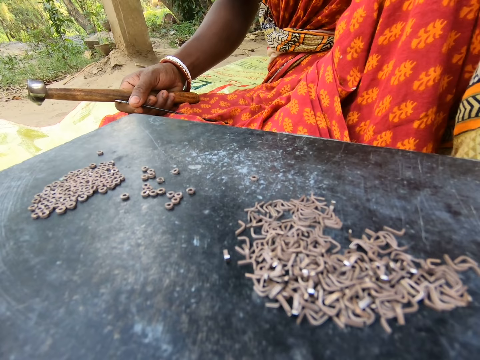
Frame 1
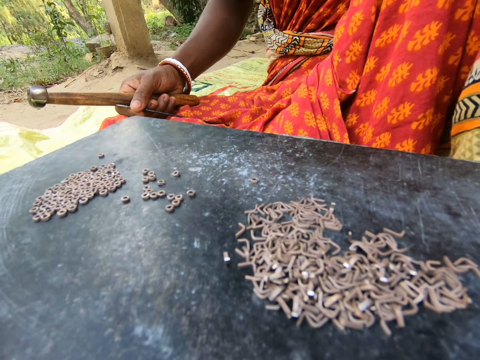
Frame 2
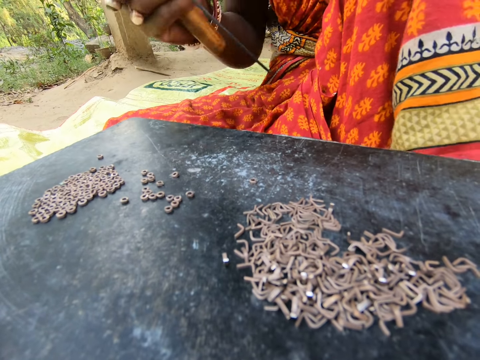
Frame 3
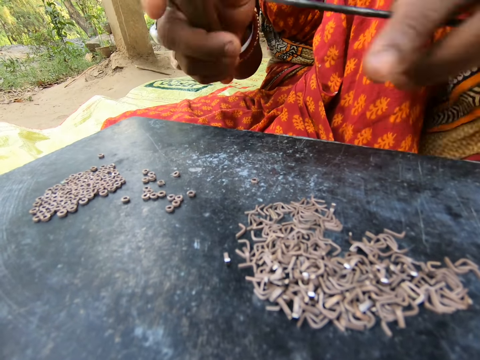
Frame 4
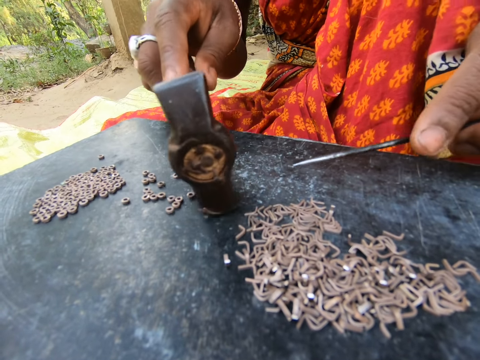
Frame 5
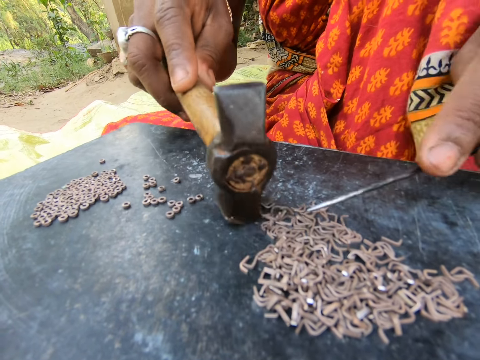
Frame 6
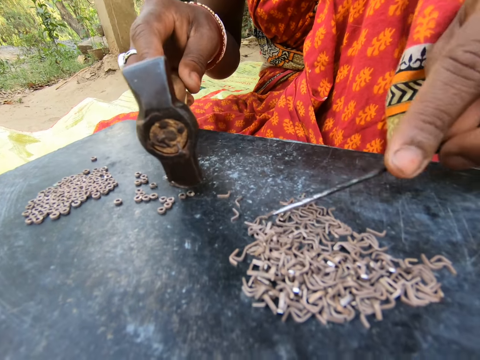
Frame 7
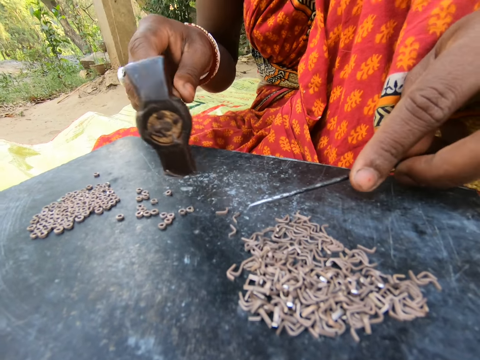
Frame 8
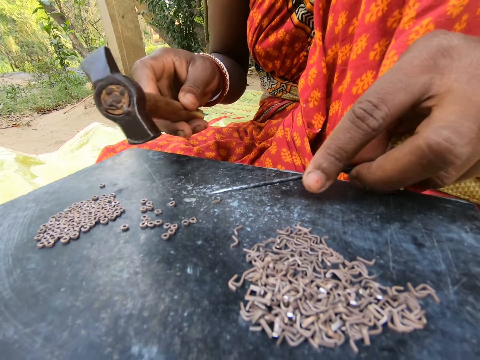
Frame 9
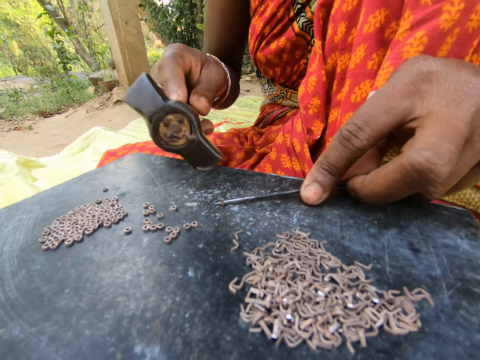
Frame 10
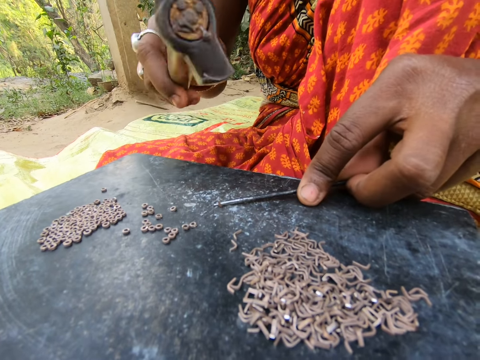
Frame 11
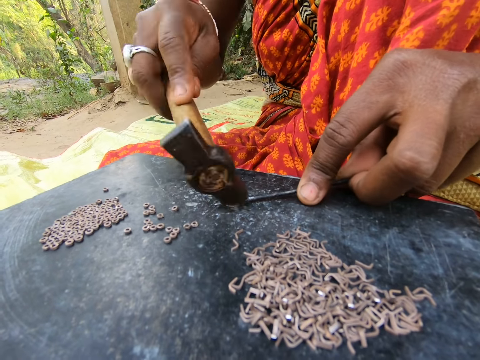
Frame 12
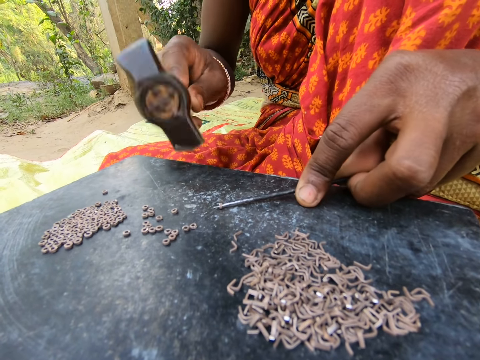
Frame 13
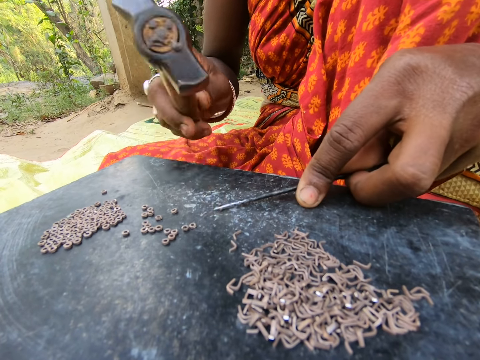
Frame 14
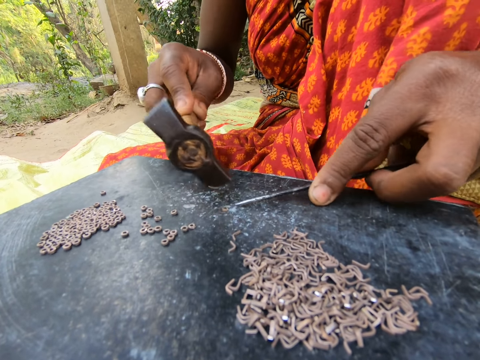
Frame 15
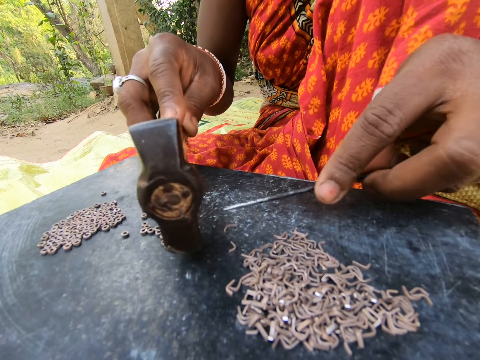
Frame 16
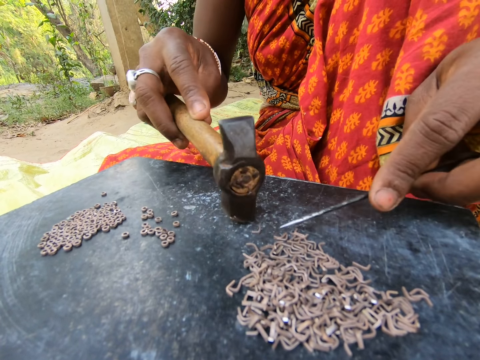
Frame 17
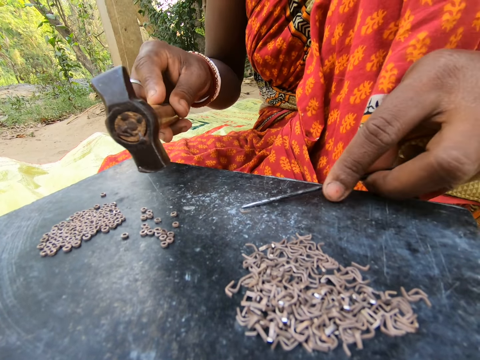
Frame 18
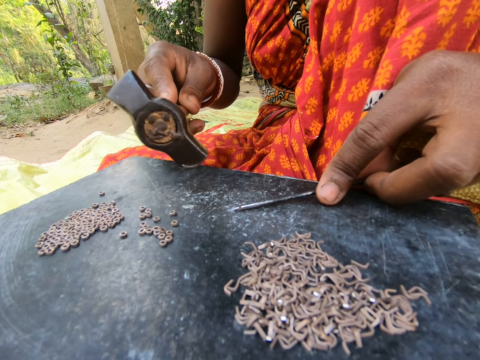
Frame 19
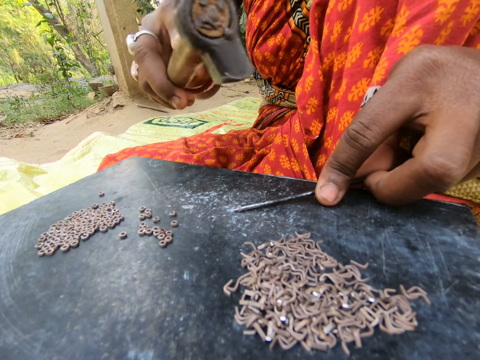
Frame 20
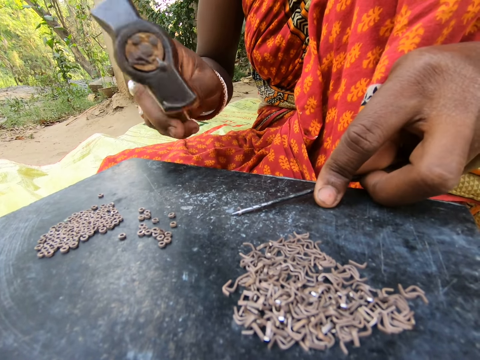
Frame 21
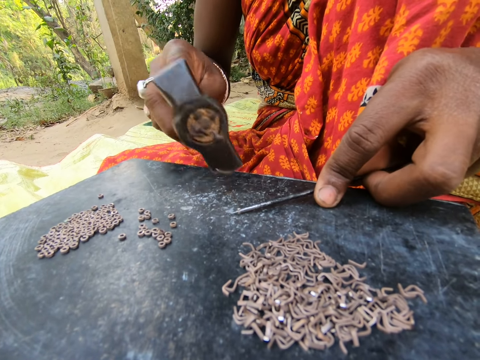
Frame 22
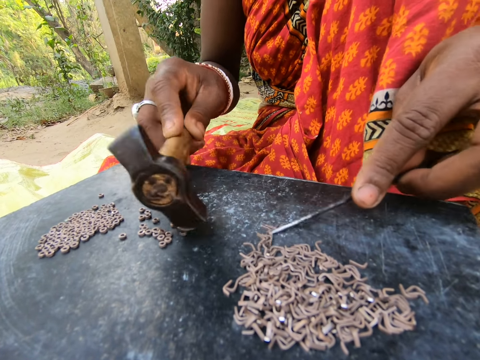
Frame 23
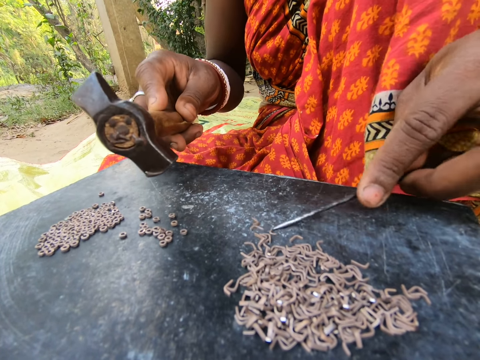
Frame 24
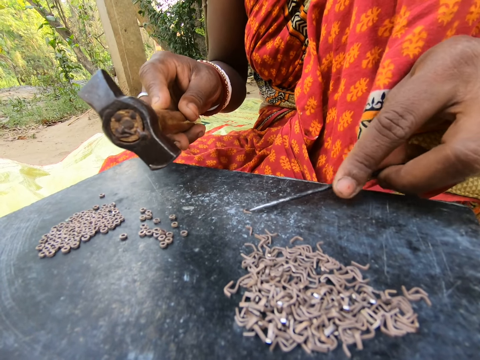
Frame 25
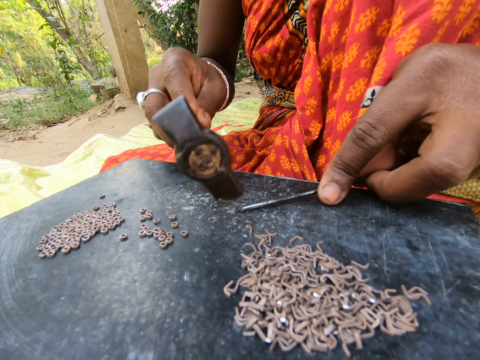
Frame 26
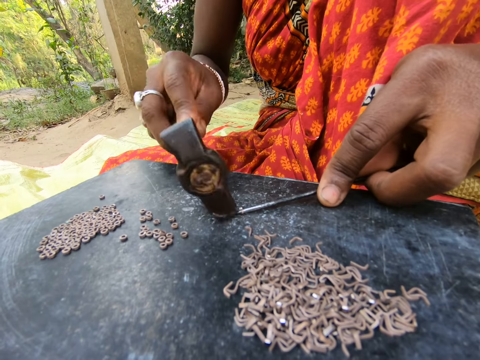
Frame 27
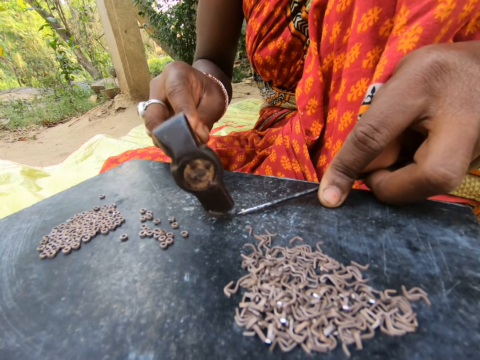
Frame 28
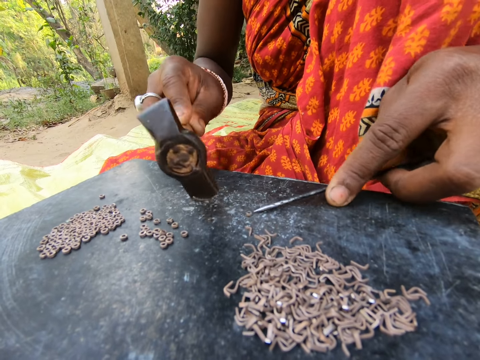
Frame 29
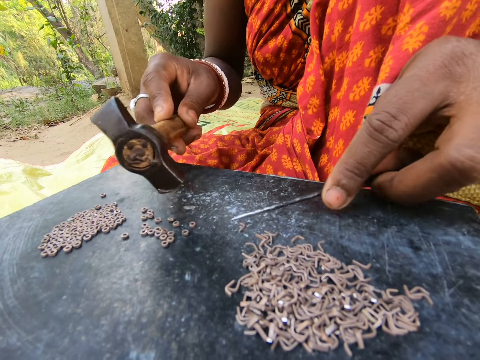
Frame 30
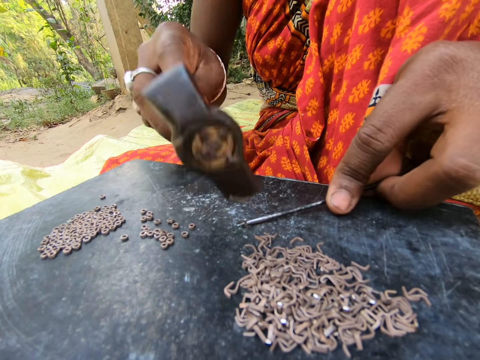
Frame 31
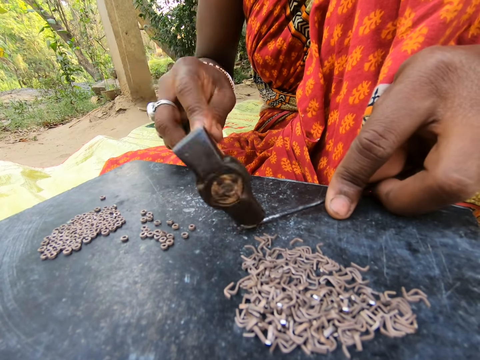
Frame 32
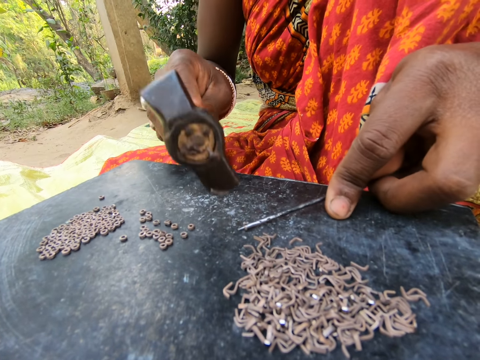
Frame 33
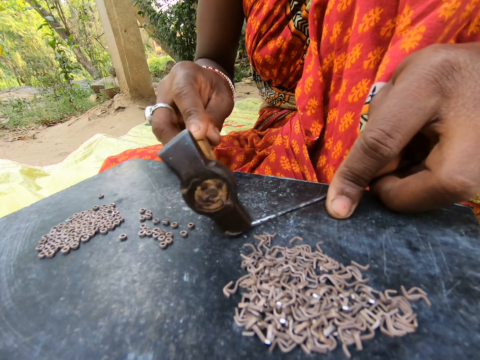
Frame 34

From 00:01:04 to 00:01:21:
A woman picks up a piece of metal with the other hand. She moves pieces of metal on the board. She hits a metal with a hammer. The camera wearer hits some pieces of metal into shape with the hammer in her right hand. The woman moves the pieces of metal on the board. She hits the metal with the hammer. She moves the pieces of metal on the board. She hits the metal with the hammer. She moves the pieces of metal on the board. She hits the metal with the hammer.

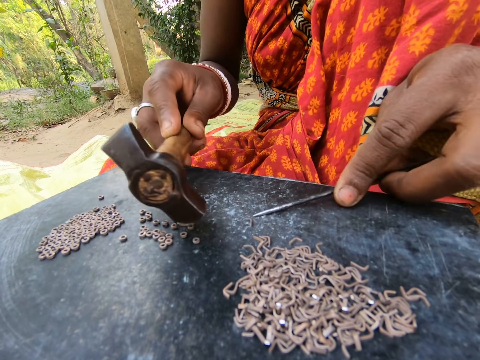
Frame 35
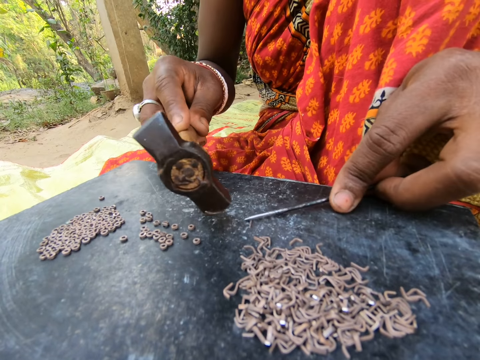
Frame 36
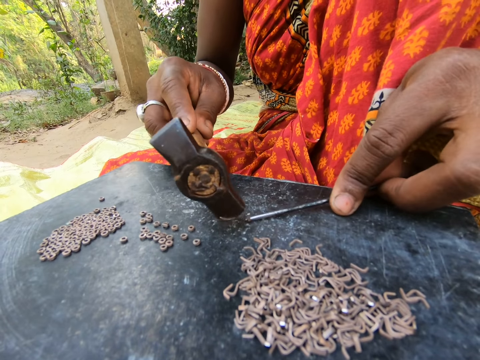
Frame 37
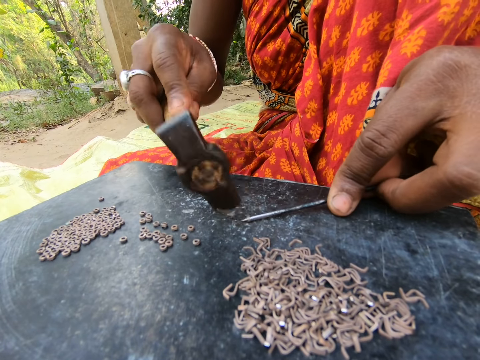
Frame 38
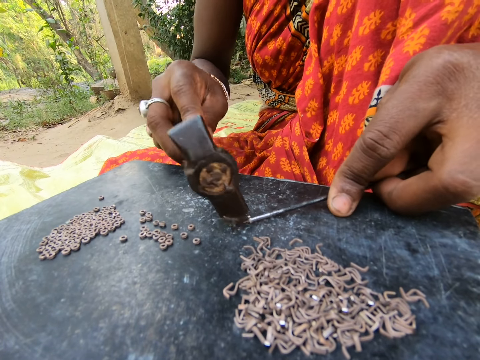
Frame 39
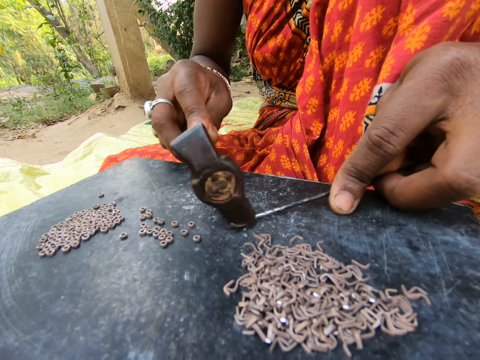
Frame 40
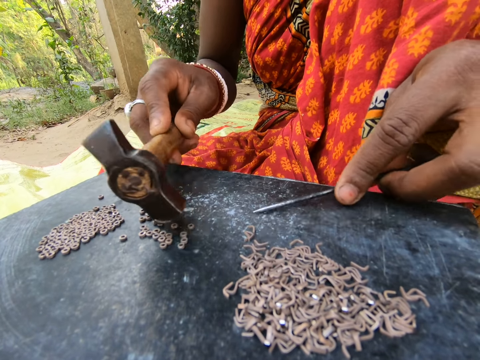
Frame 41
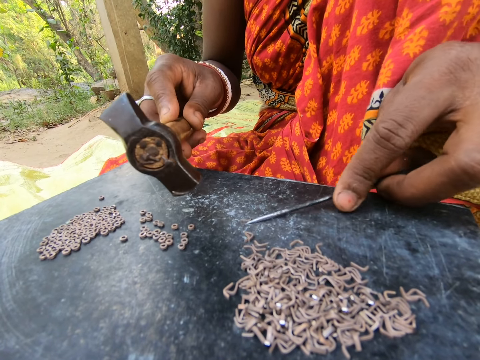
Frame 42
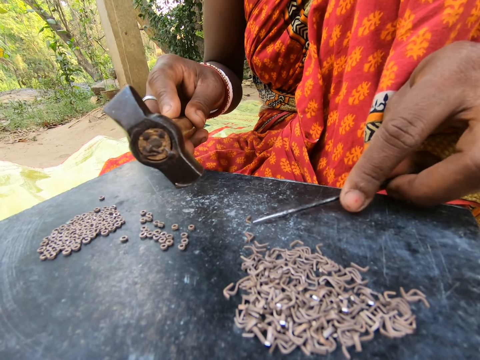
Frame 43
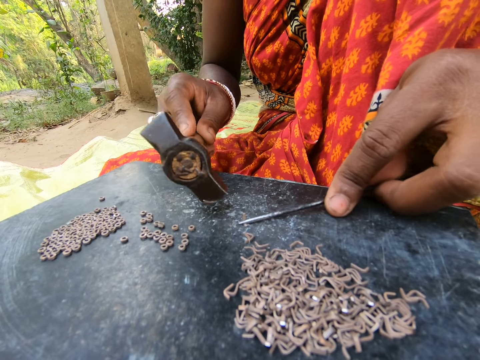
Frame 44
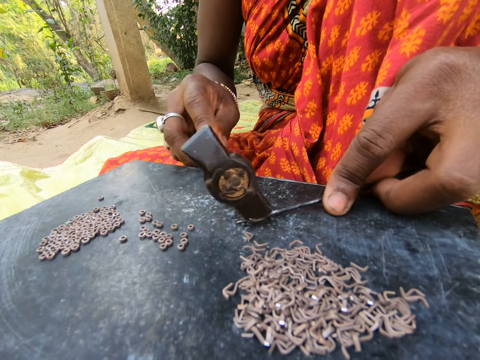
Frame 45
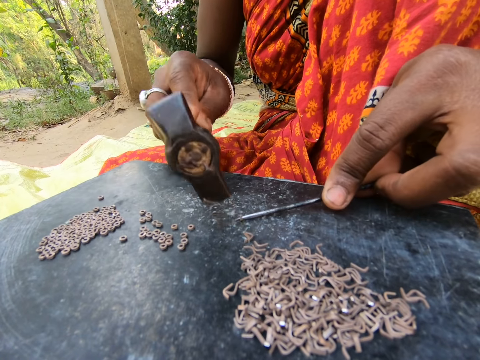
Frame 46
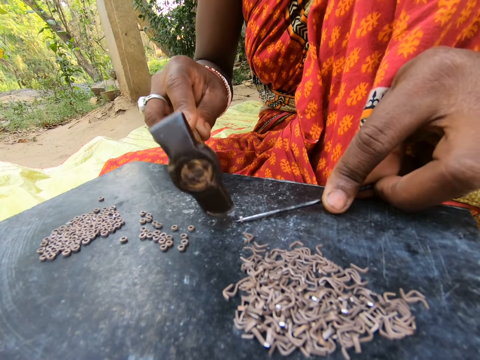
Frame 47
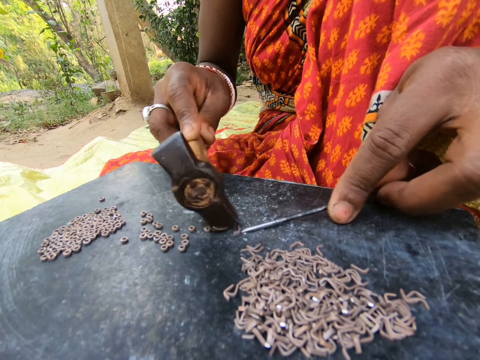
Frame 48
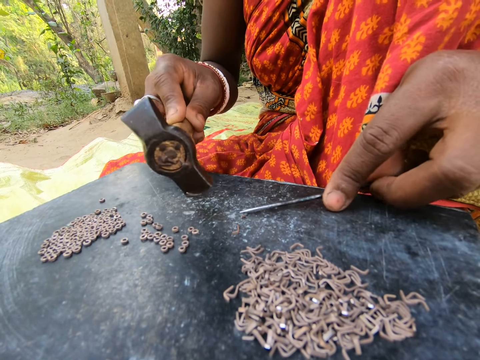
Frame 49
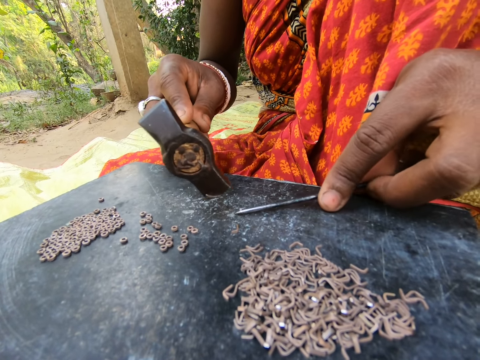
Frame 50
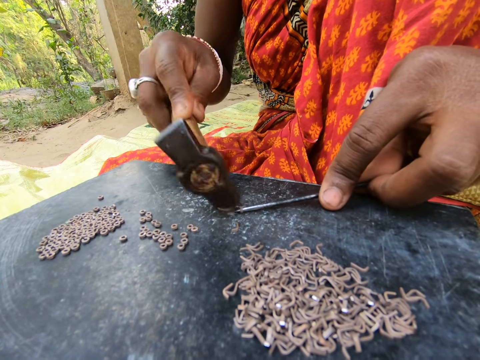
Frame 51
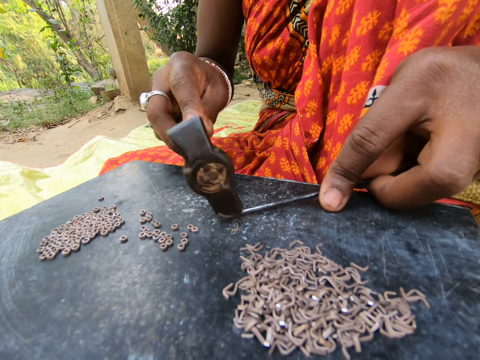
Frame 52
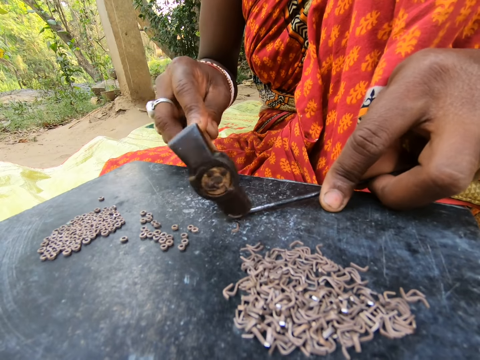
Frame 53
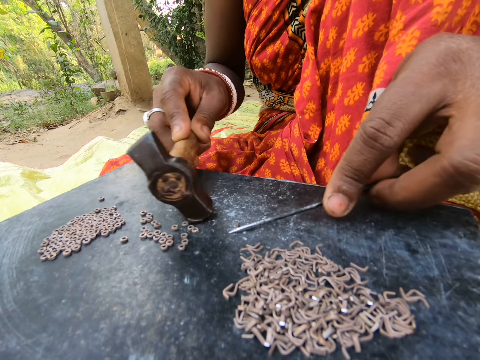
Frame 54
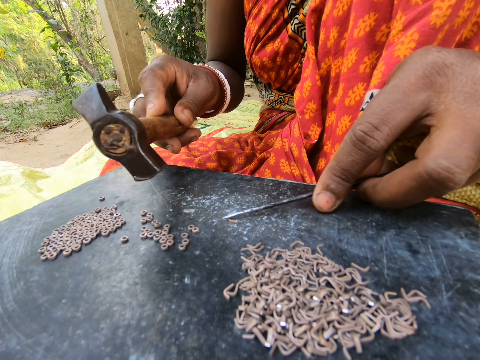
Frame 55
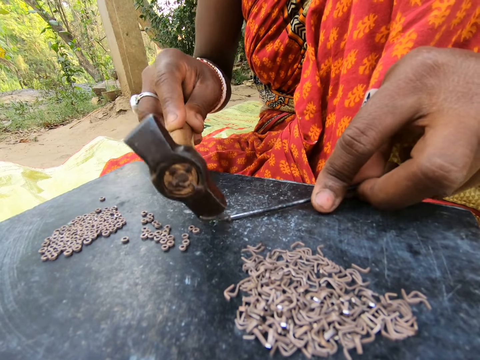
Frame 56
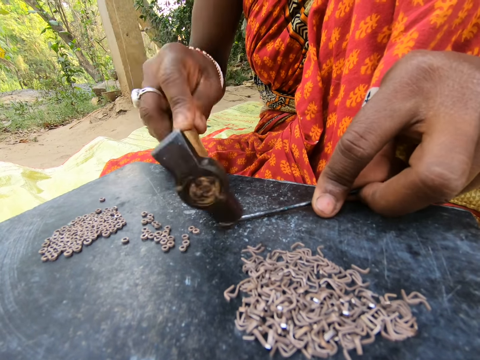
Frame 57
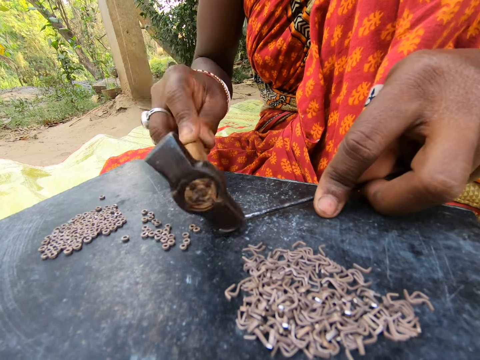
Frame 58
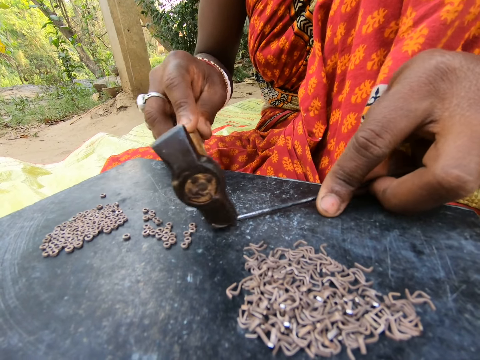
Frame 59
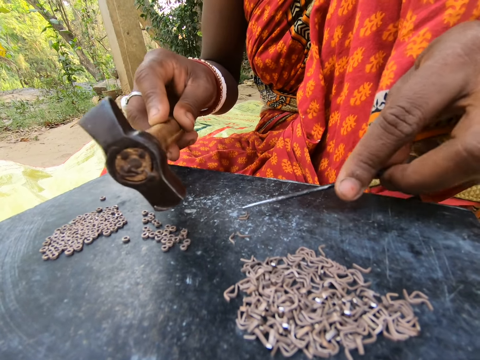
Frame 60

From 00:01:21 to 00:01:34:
A woman moves pieces of metal on the board. She hits a metal with a hammer. She moves the pieces of metal on the board. She hits the metal with the hammer. She moves the pieces of metal on the board. She hits the metal with the hammer. She moves the pieces of metal on the board. She hits the metal with the hammer.
